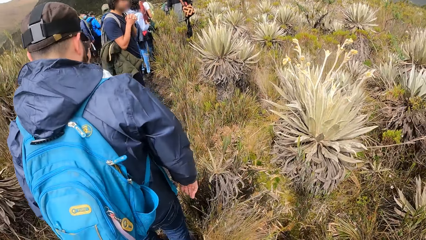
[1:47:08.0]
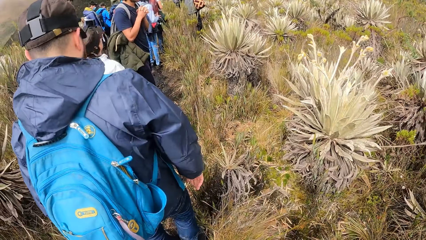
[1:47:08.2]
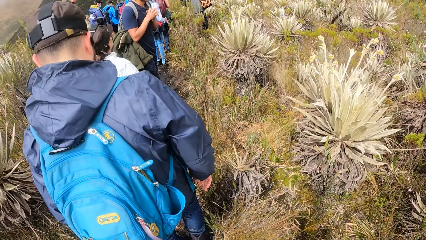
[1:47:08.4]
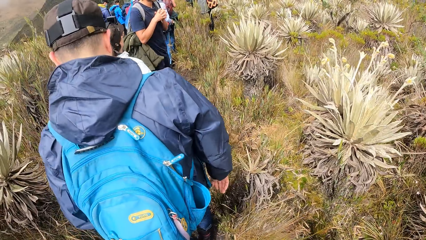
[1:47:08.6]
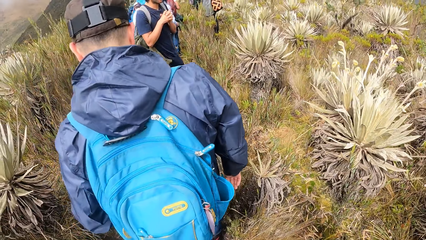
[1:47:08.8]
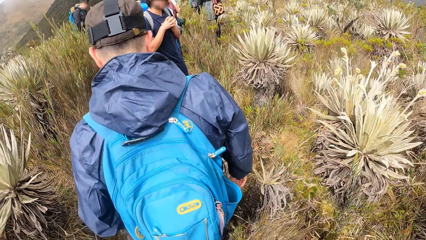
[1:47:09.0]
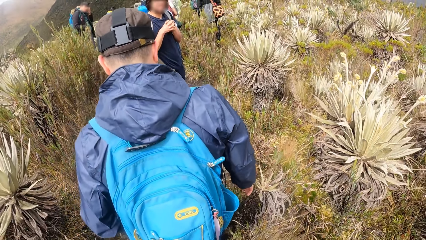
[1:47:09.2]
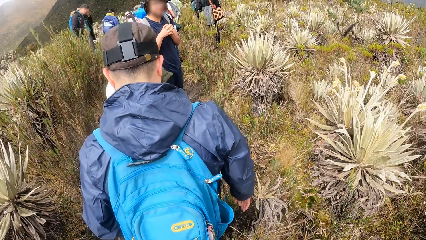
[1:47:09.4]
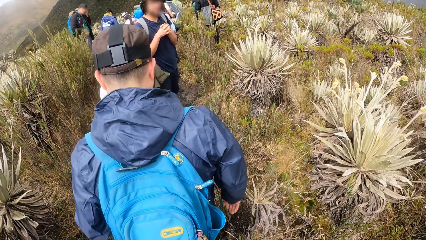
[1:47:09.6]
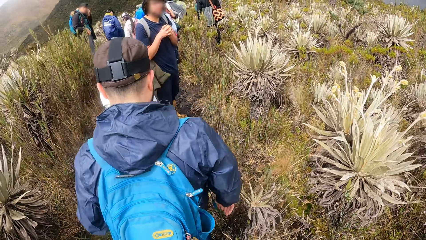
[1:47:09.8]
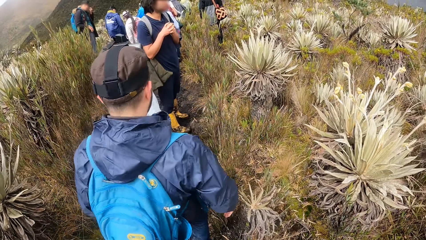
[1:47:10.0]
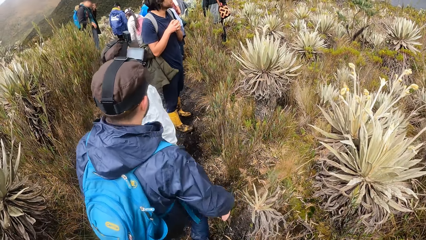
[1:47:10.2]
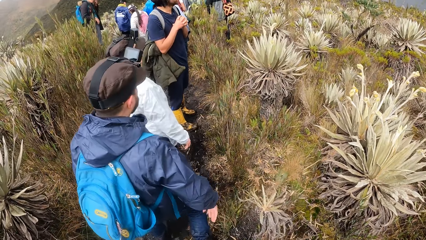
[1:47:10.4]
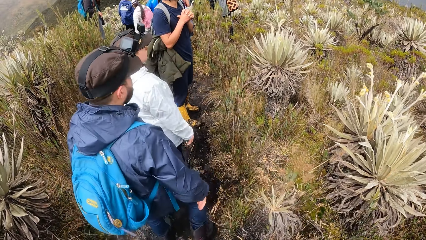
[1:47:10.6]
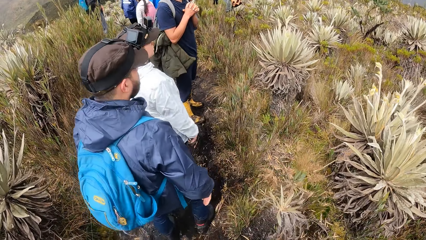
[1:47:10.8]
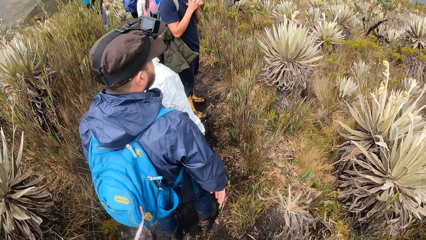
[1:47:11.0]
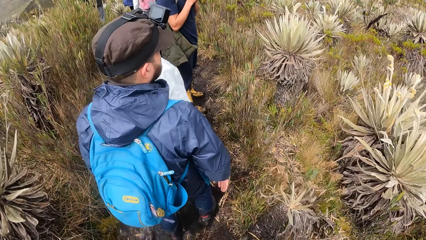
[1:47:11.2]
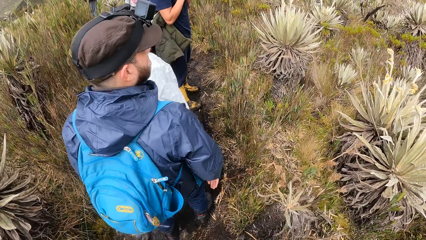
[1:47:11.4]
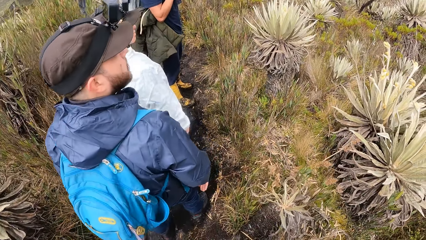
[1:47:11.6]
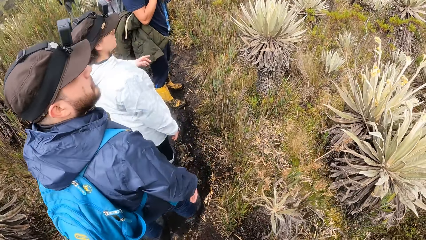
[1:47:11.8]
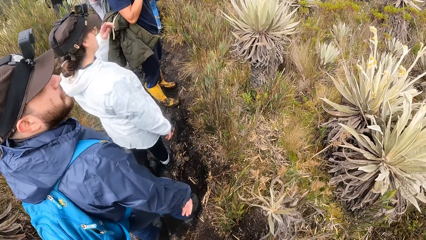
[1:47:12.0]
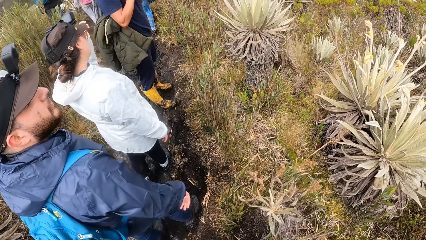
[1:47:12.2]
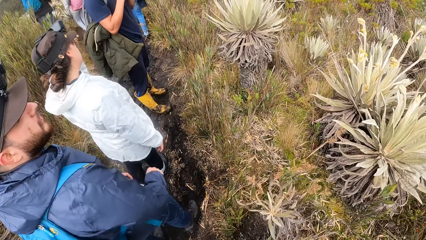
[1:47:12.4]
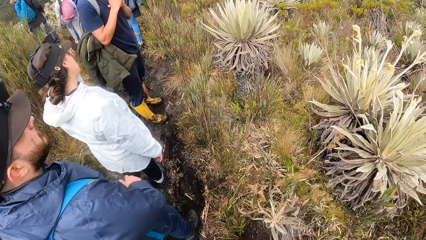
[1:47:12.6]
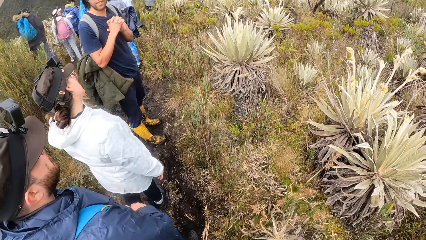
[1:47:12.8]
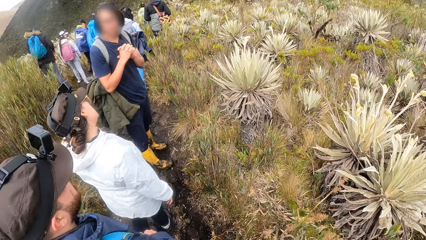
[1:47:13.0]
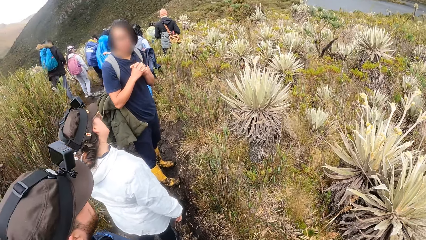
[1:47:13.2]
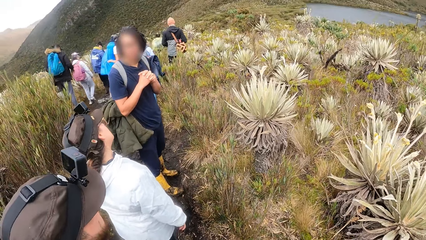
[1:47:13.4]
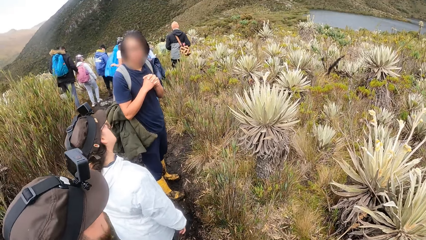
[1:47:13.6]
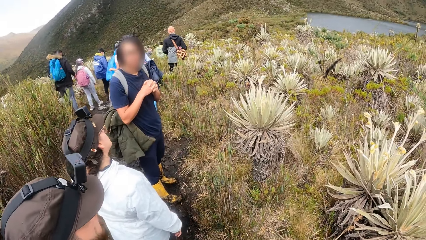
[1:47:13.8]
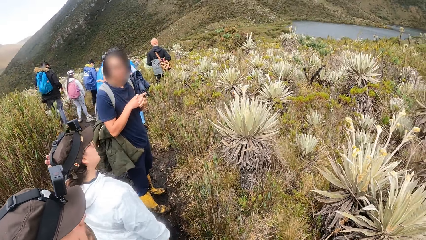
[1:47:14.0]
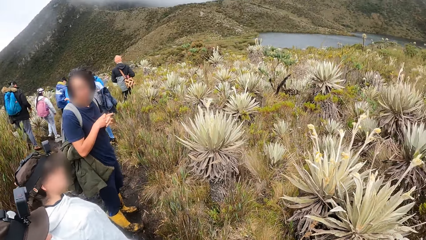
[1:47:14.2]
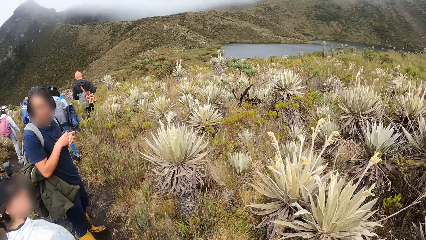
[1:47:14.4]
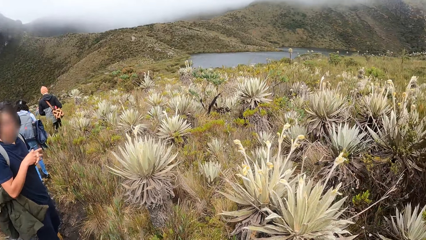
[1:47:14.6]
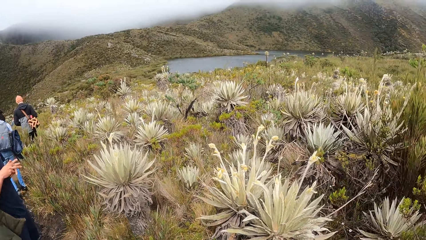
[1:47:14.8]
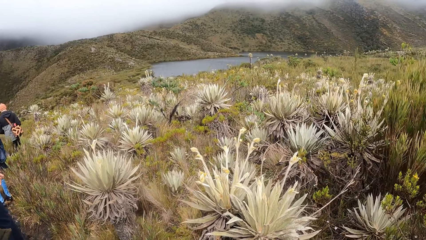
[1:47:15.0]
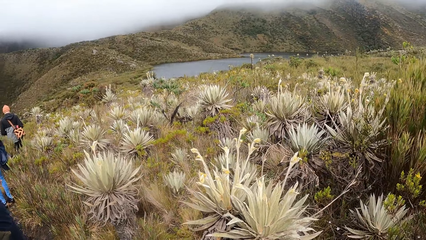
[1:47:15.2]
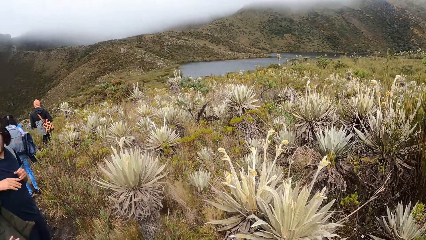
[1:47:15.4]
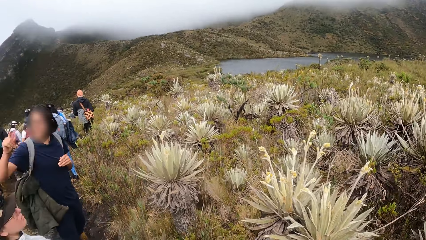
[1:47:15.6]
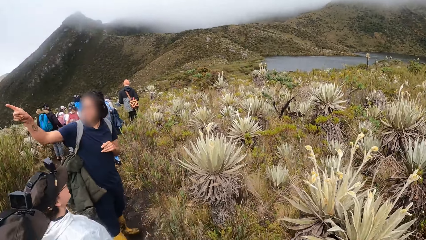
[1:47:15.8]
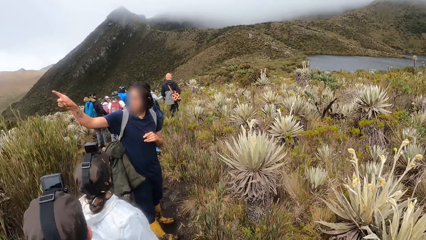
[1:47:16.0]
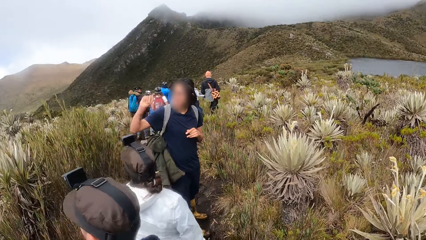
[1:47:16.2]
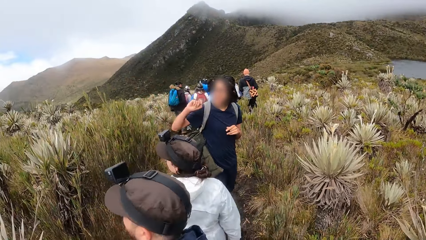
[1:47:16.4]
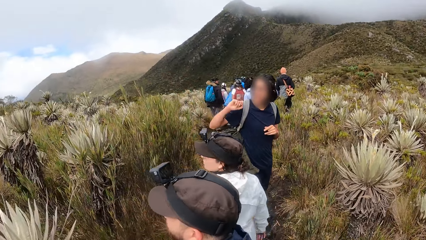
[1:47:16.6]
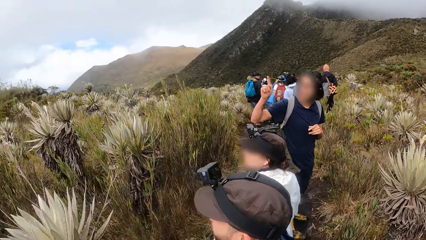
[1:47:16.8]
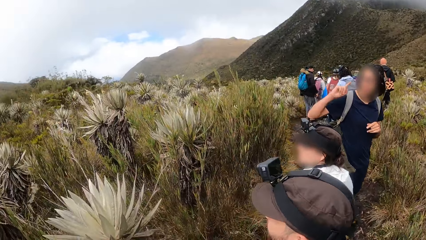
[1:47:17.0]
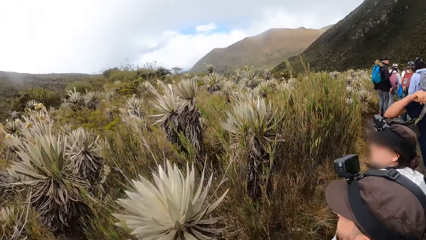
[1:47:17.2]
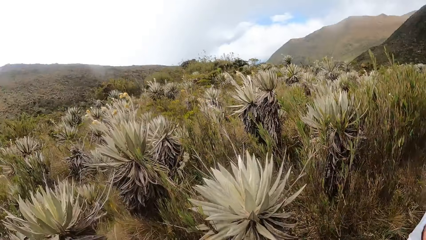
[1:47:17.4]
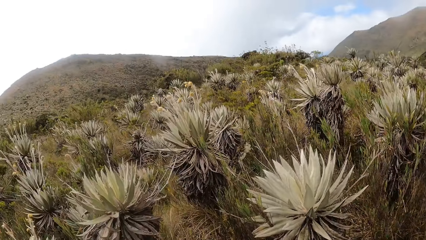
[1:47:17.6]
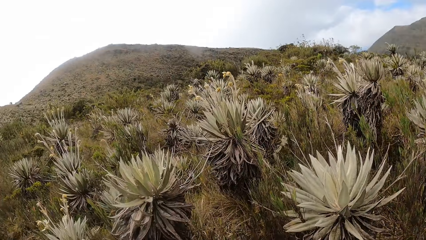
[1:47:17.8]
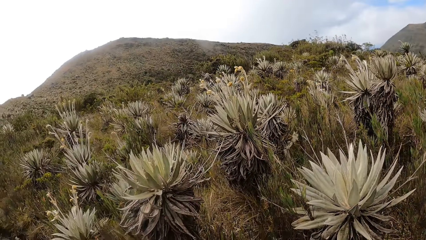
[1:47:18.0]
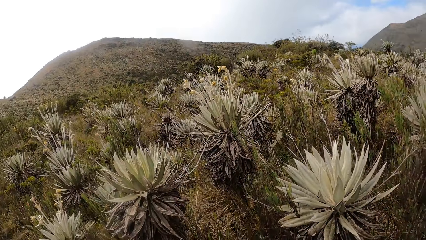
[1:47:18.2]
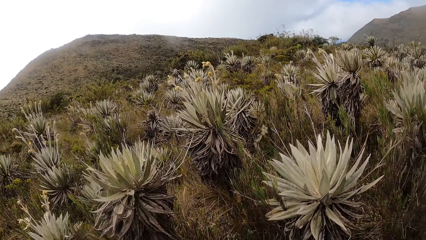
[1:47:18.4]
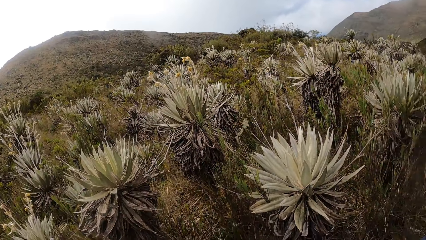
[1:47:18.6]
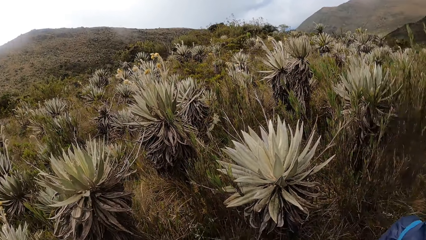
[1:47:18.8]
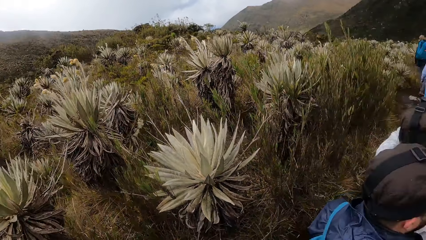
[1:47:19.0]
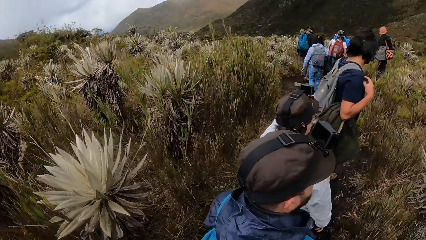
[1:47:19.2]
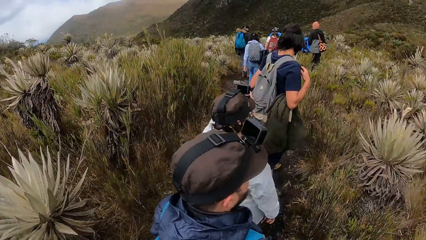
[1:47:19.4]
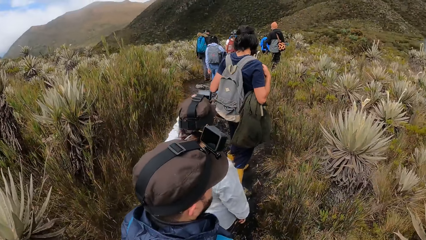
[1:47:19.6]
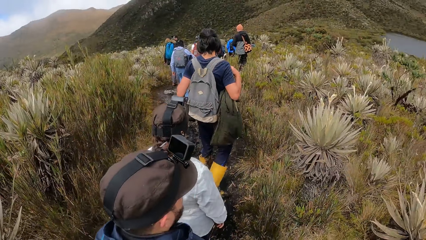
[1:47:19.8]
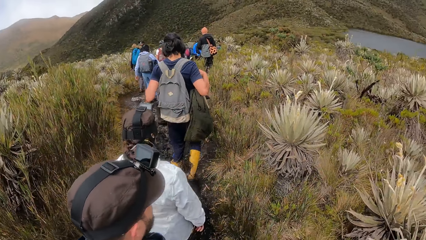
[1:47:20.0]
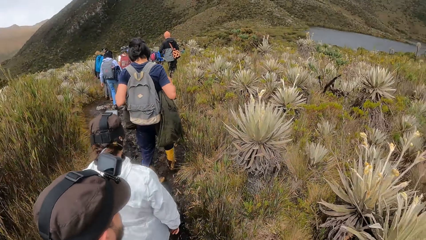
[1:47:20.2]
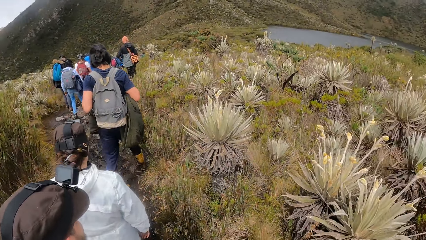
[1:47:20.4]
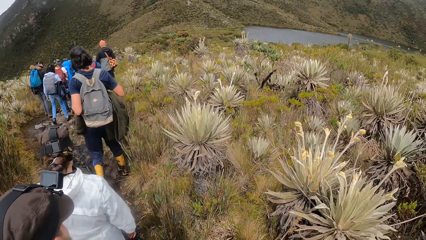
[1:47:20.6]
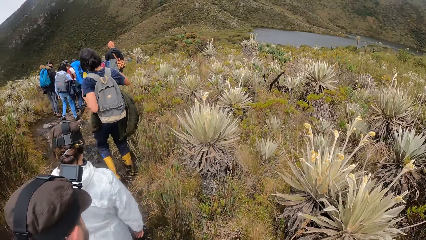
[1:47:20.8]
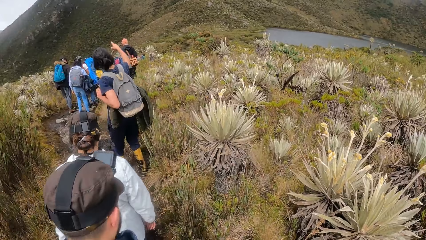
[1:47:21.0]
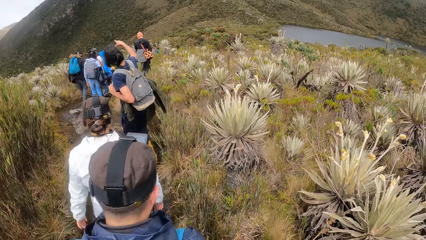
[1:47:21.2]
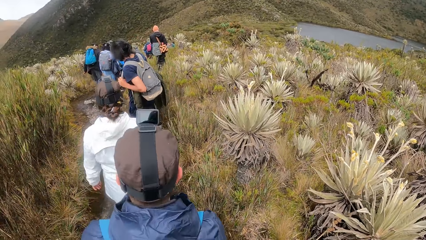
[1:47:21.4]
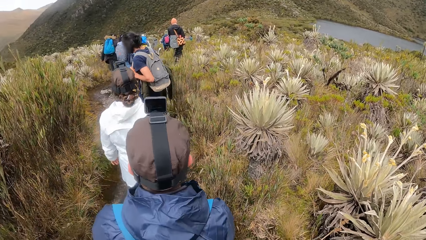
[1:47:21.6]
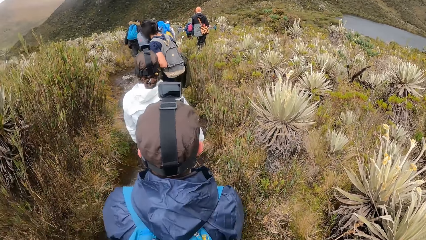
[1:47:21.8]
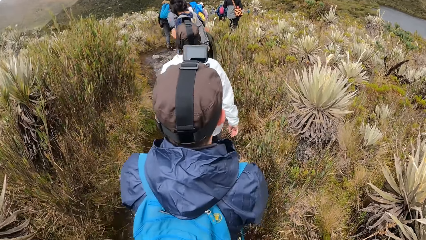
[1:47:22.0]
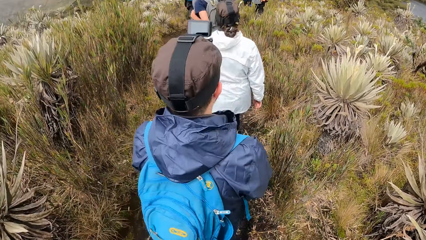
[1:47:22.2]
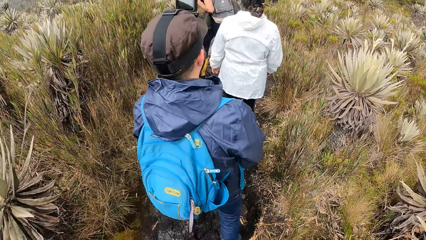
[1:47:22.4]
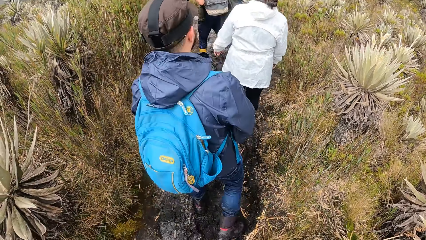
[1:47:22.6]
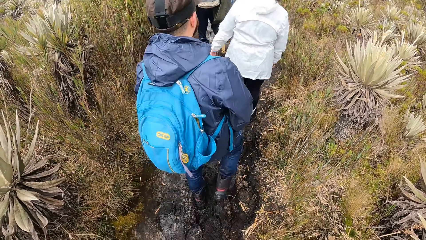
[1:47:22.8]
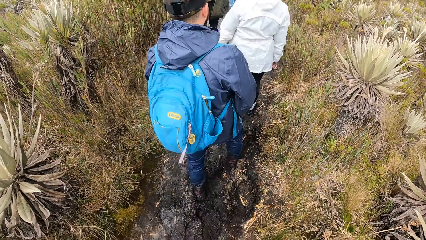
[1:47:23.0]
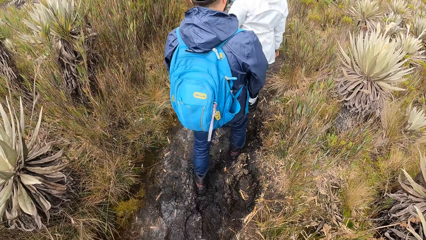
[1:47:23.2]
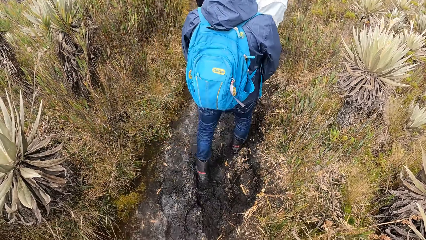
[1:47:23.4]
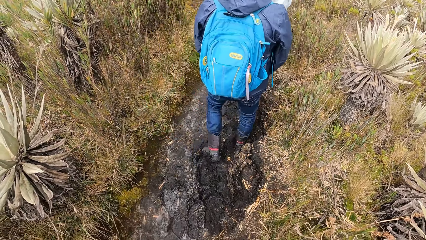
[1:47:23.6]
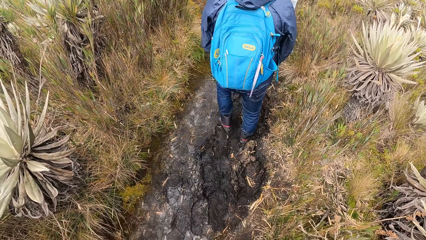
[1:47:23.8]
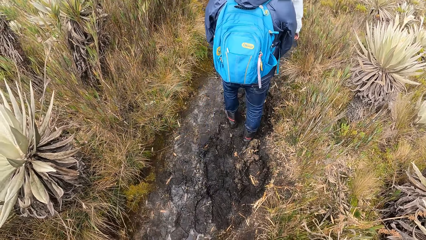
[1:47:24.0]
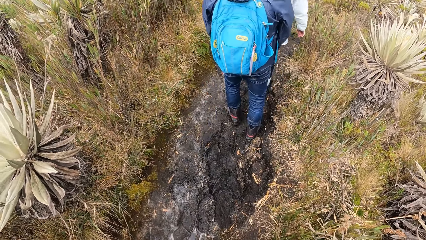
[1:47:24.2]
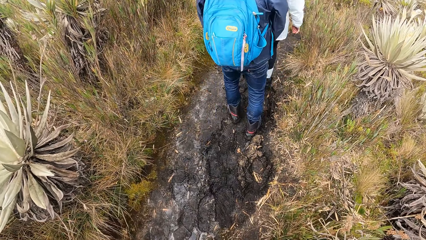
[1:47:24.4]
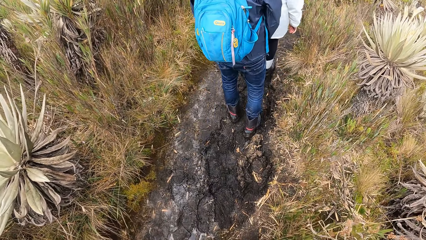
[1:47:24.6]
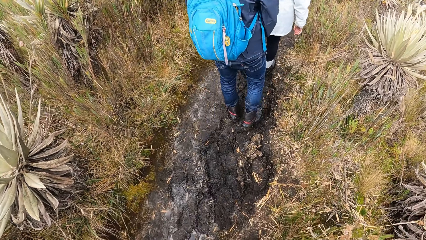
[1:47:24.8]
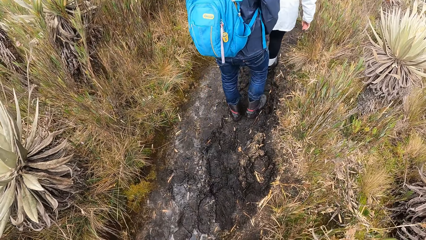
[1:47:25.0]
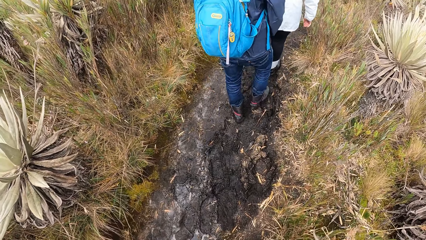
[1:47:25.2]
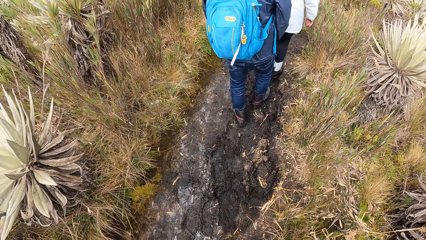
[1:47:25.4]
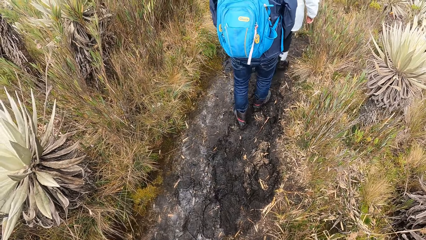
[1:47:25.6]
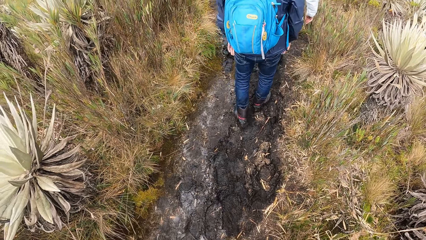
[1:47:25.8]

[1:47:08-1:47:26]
A woman touches her face. The camera wearer stares around. A man points at the mountain. The woman and another man turn around. The first man moves around. The first man points at the mountain. The woman and the other man move around.
